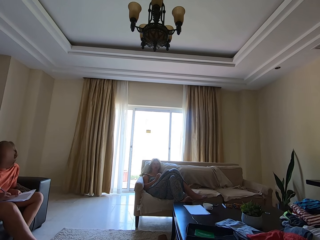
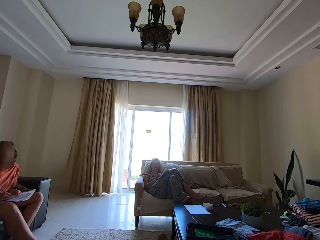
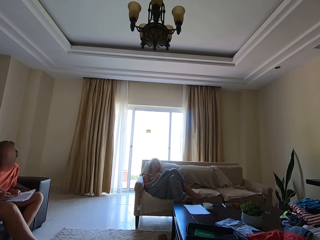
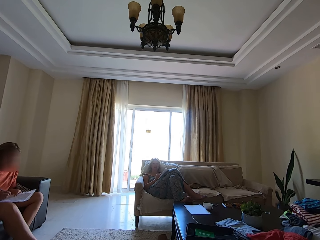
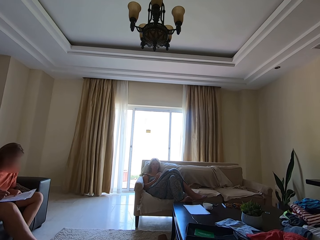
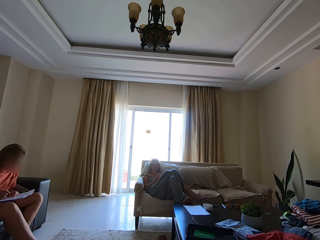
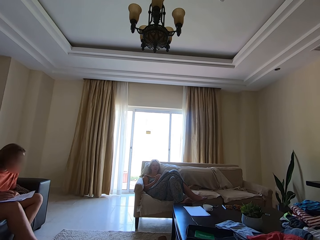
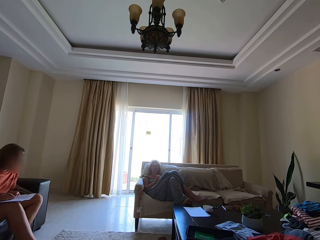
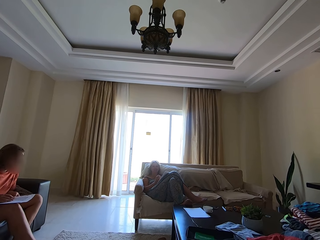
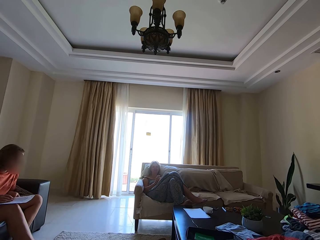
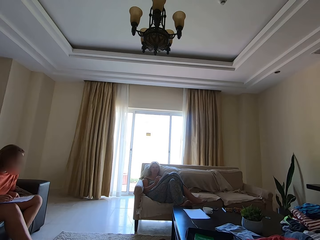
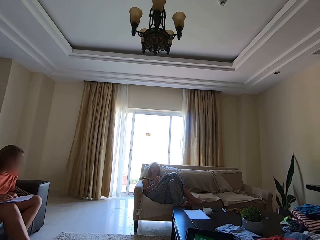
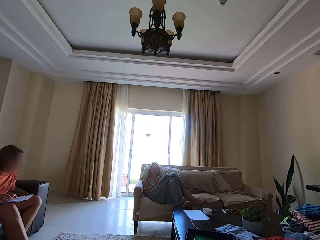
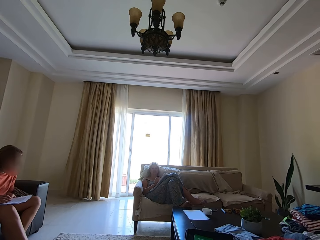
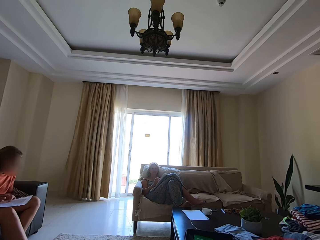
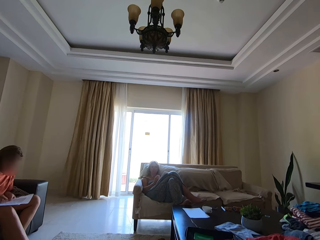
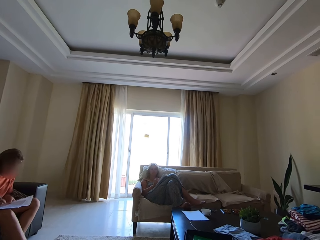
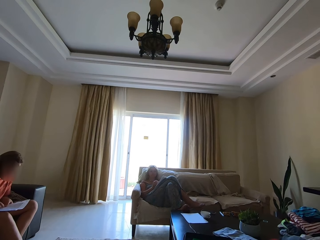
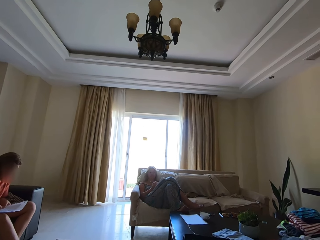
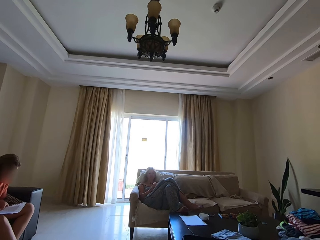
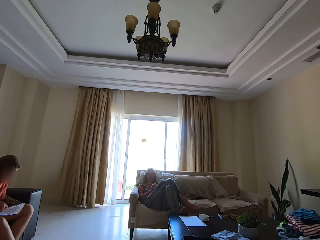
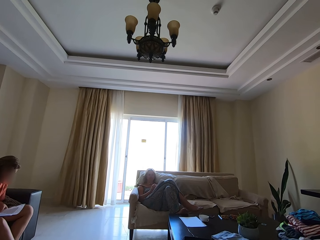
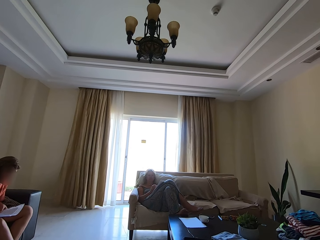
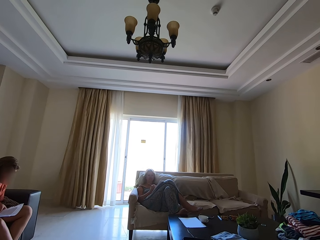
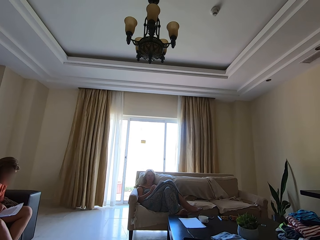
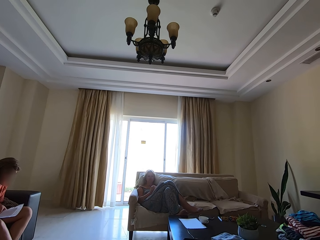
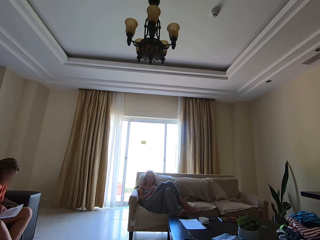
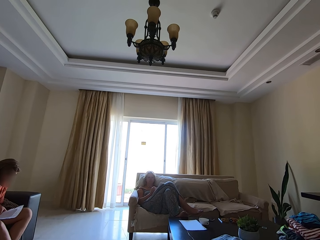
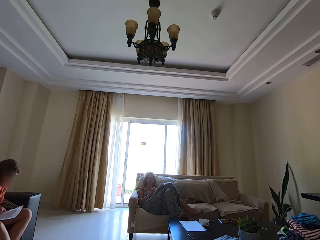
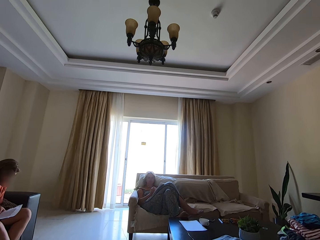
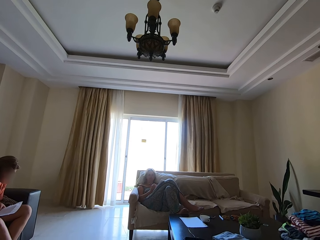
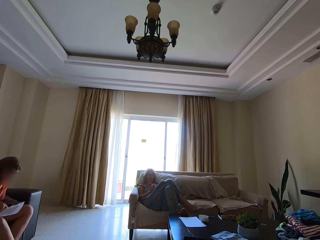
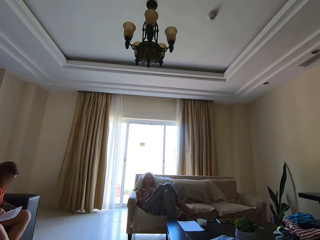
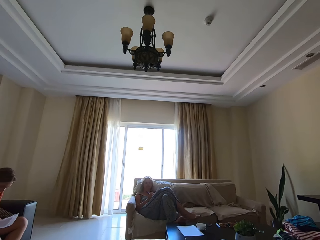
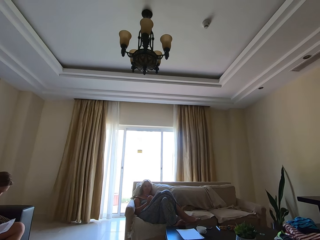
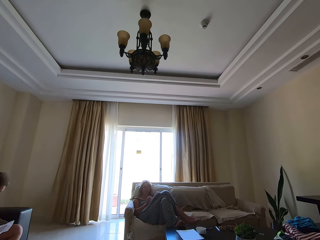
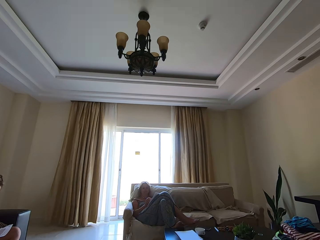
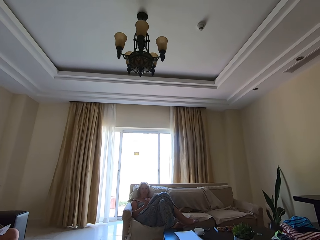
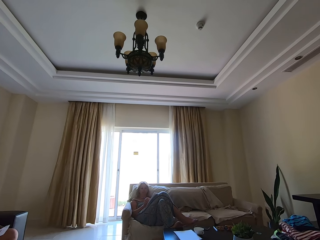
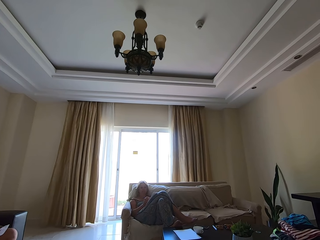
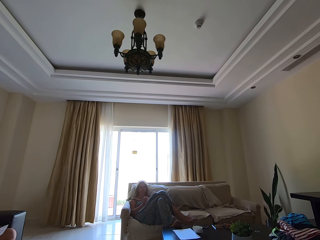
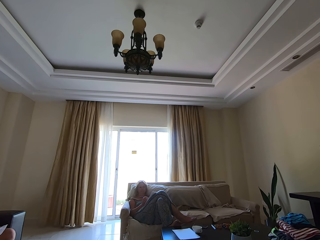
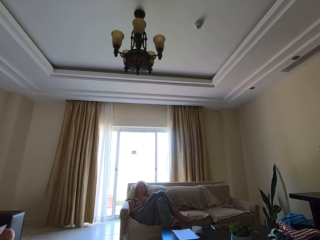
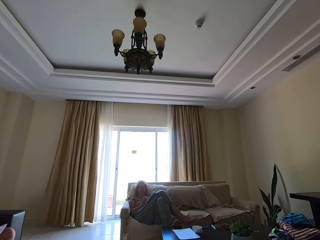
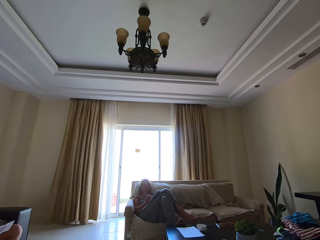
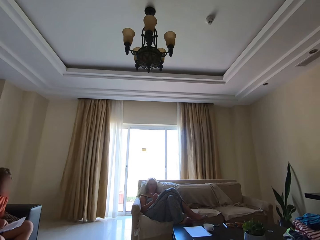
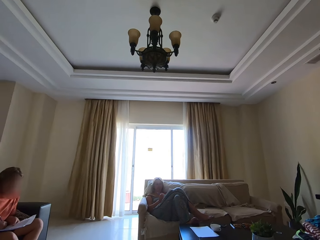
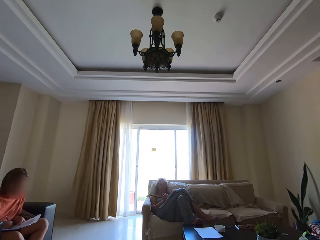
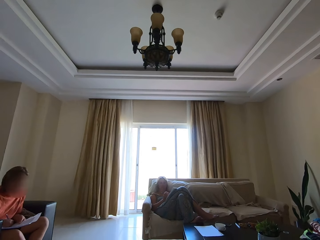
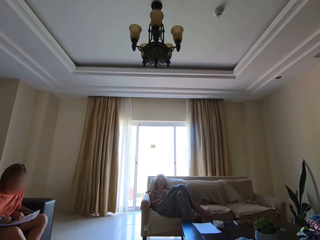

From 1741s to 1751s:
A person talks. The camera wearer talks.

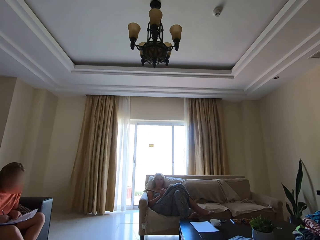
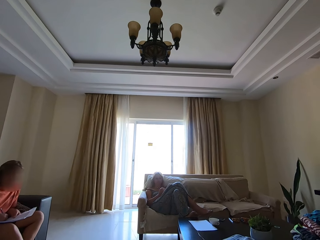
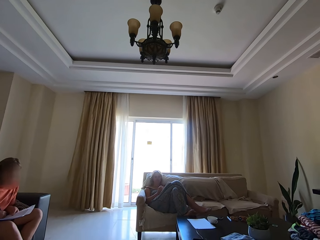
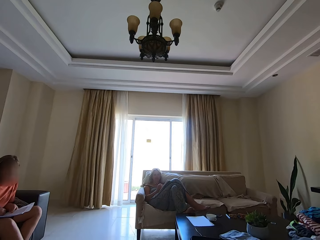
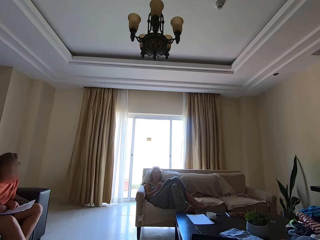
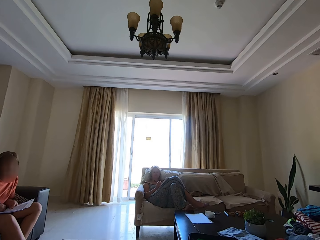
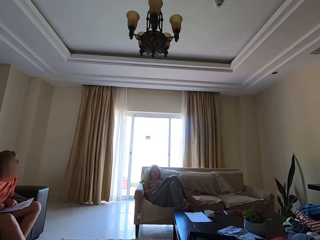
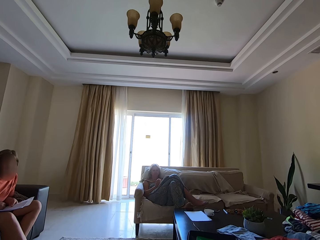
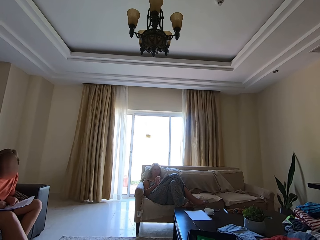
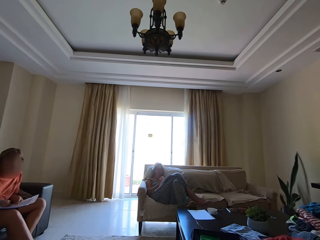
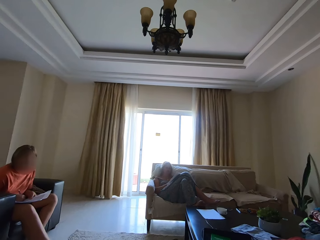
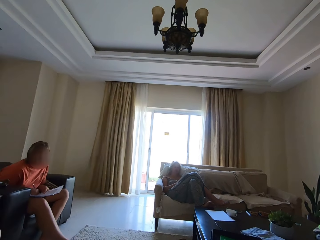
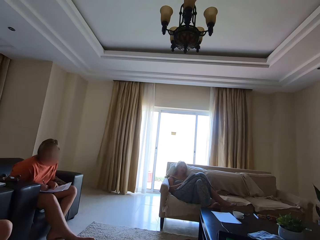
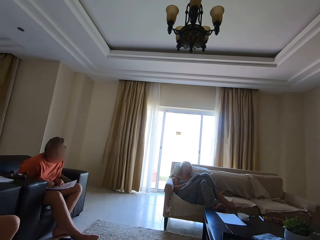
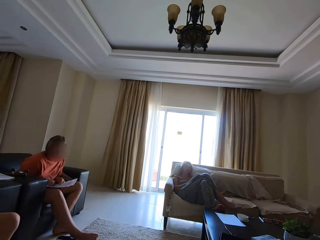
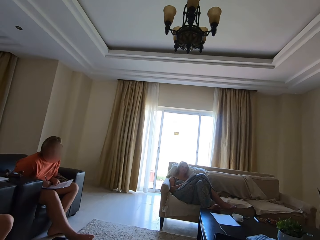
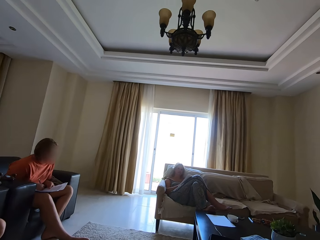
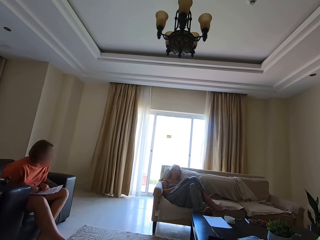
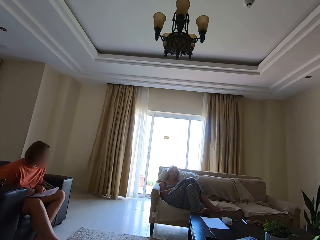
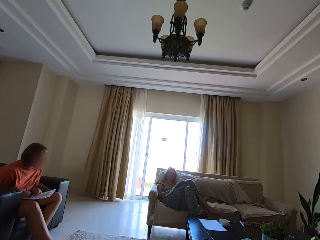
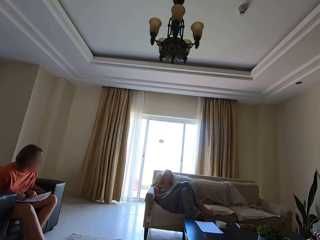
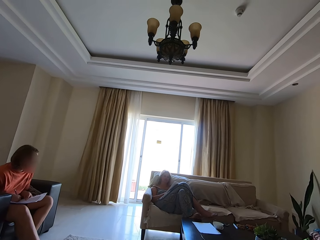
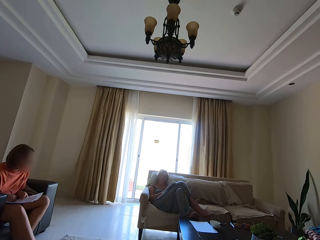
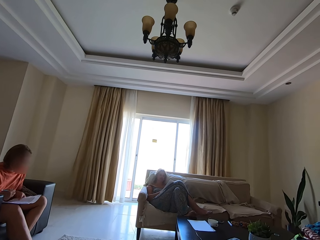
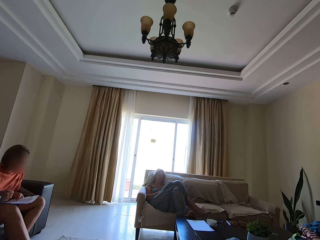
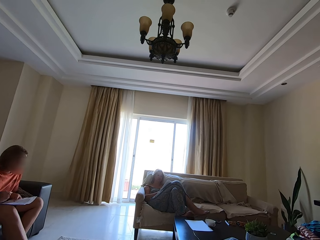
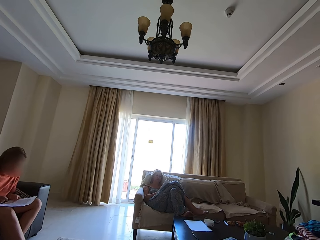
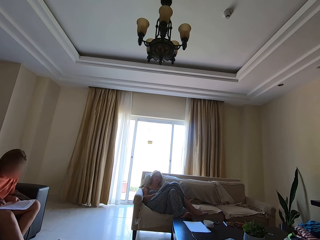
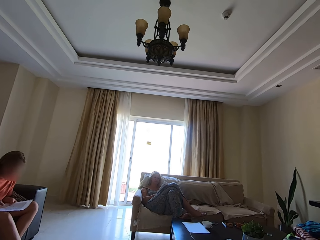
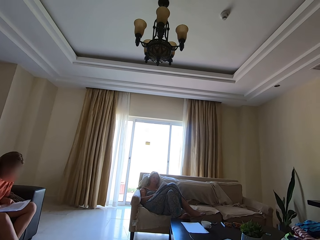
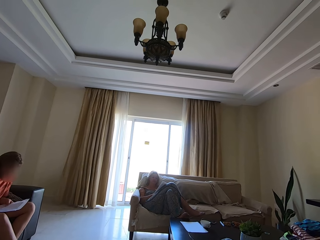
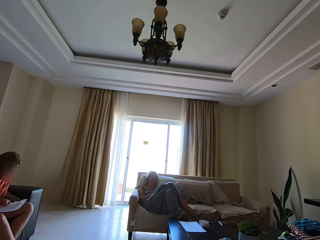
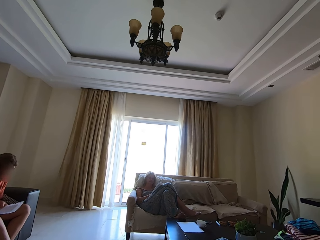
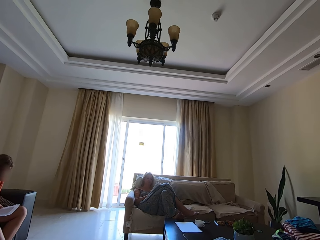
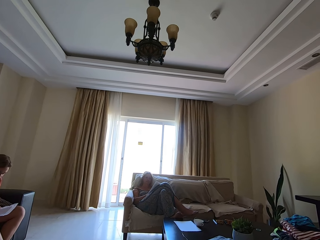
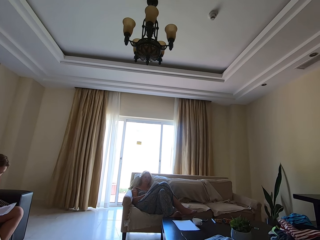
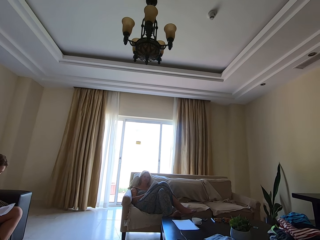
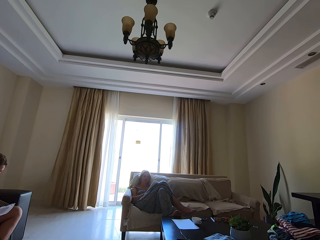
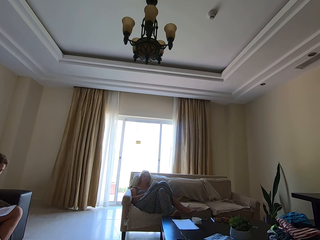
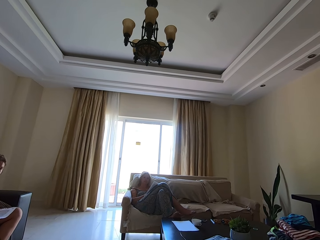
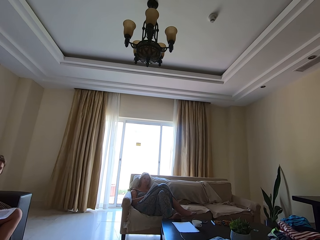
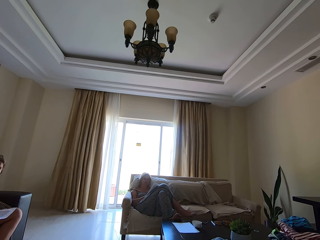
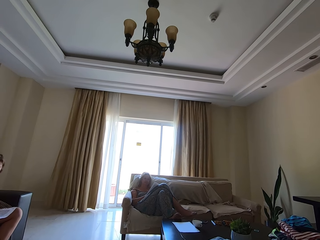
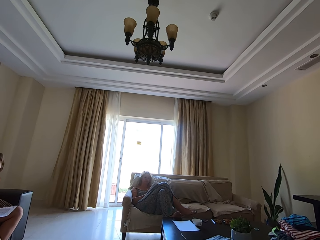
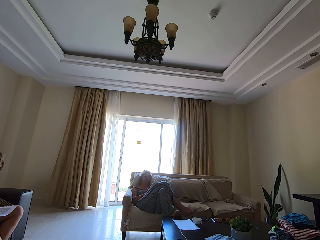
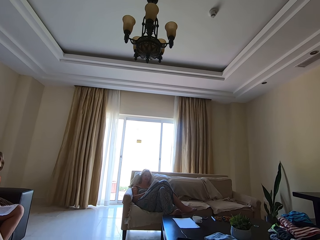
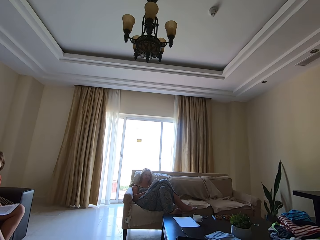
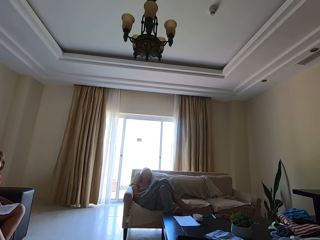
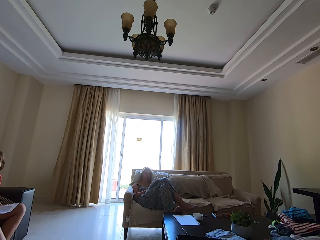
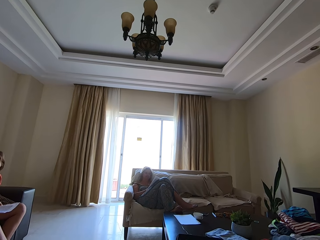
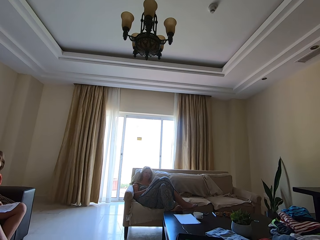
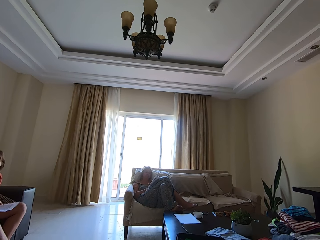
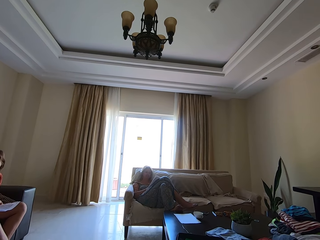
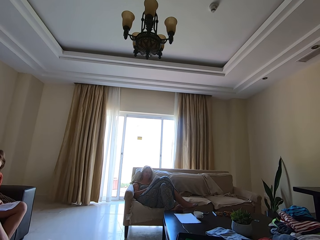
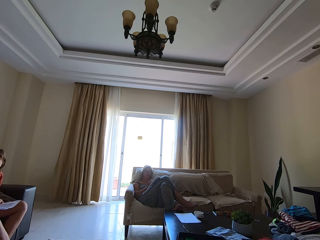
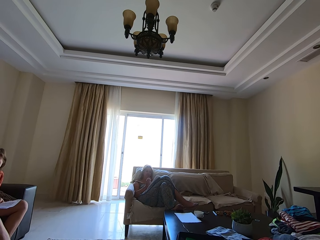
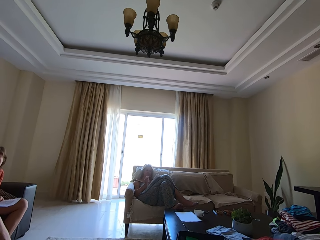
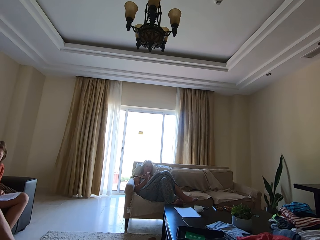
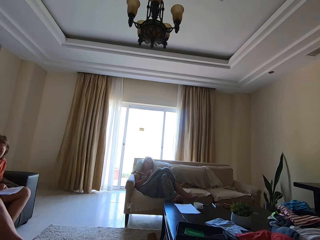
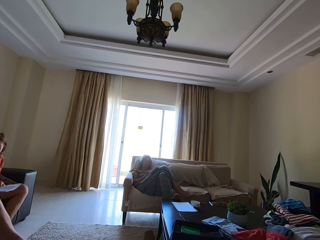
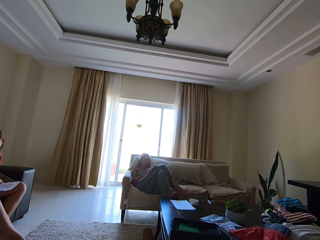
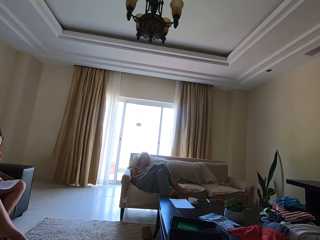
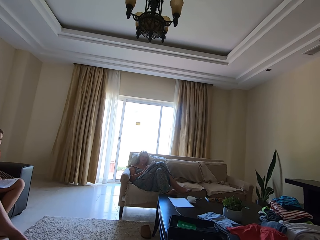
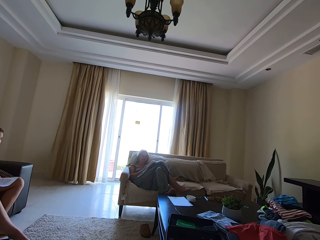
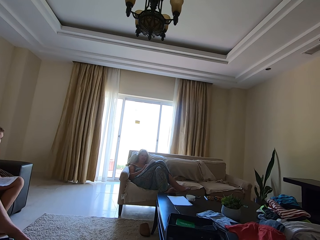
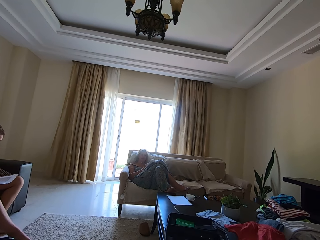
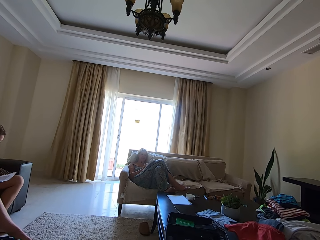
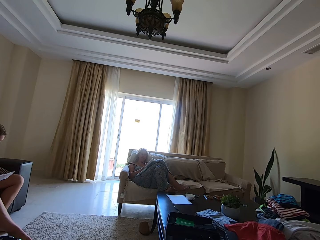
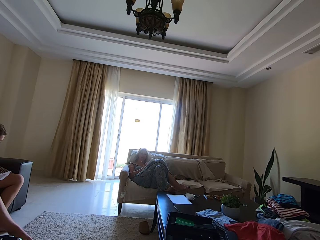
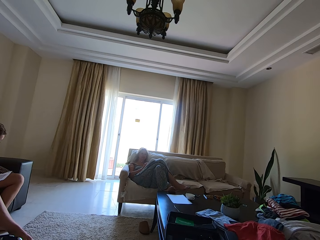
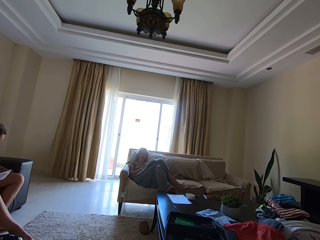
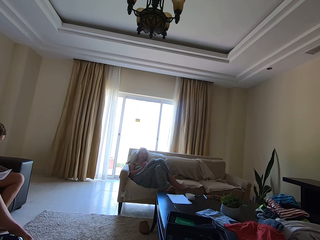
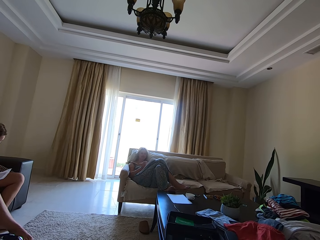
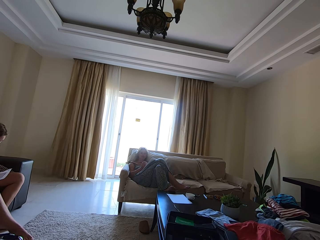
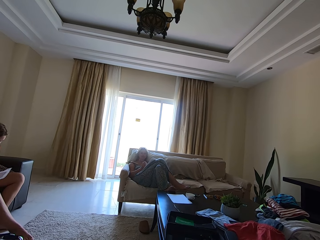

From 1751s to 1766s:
A person talks. The person writes down on the book with a pen. The camera wearer talks. A woman writes down on the book with a pen. The camera wearer spells a word. The person talks.
